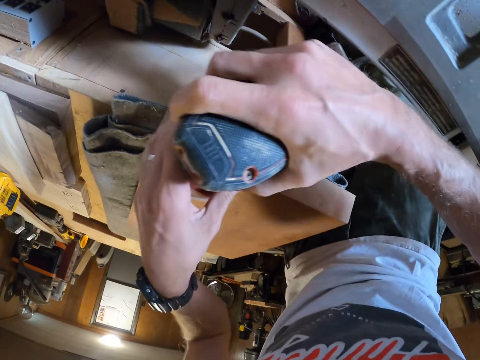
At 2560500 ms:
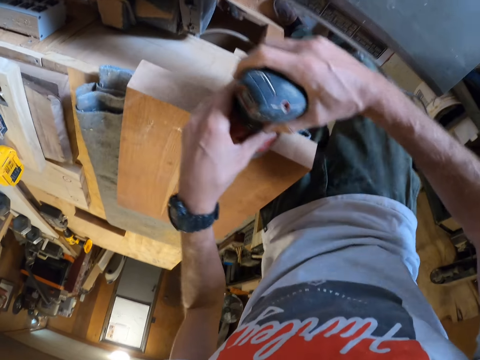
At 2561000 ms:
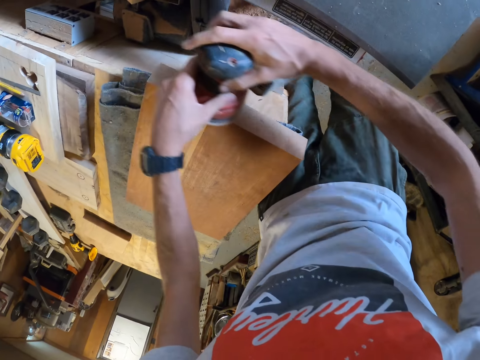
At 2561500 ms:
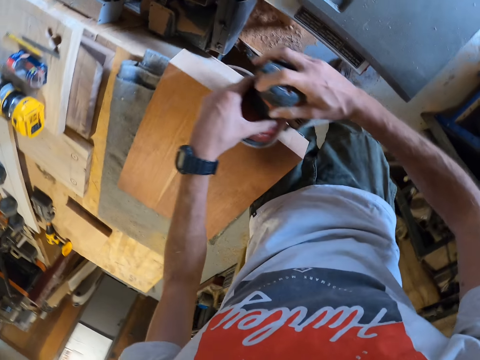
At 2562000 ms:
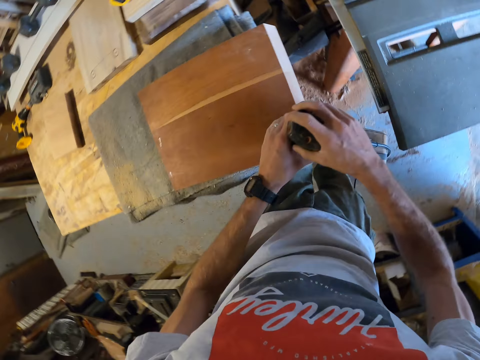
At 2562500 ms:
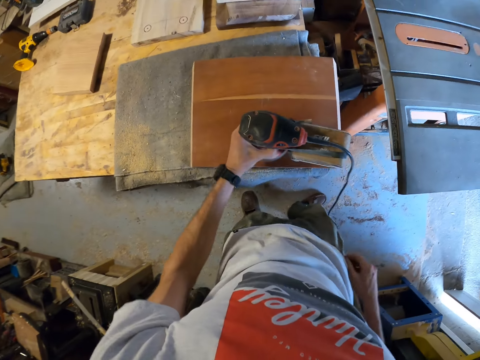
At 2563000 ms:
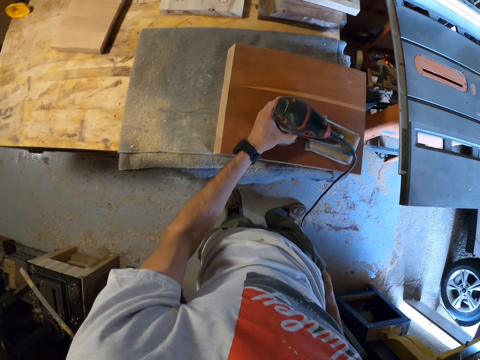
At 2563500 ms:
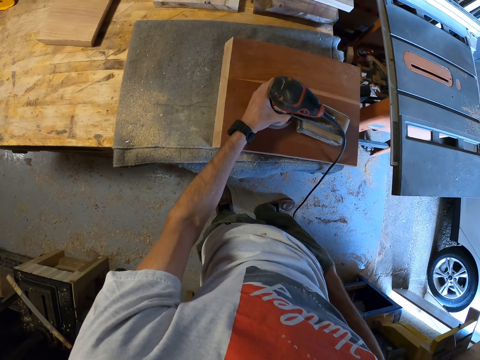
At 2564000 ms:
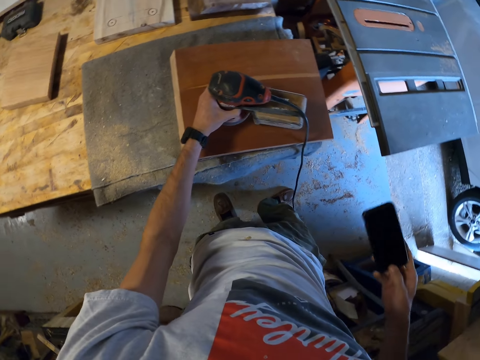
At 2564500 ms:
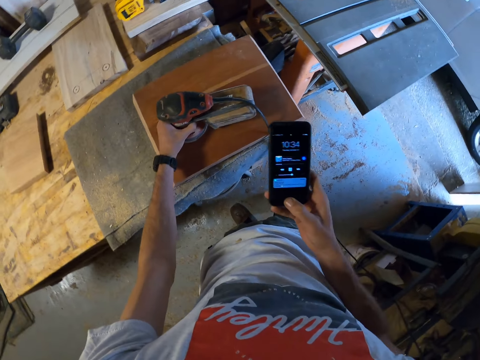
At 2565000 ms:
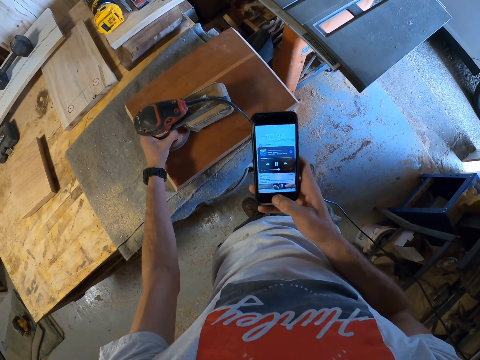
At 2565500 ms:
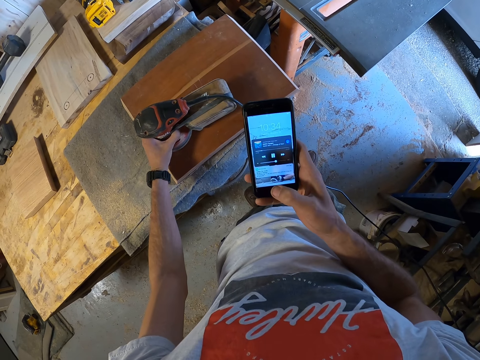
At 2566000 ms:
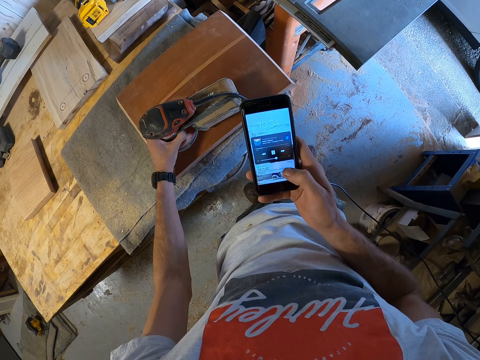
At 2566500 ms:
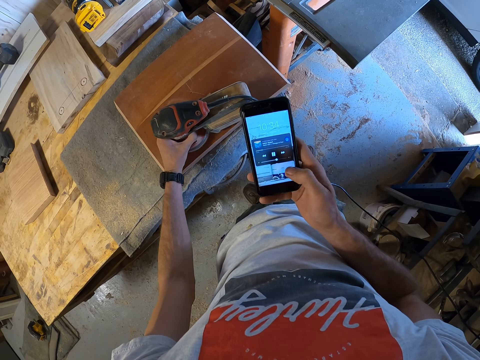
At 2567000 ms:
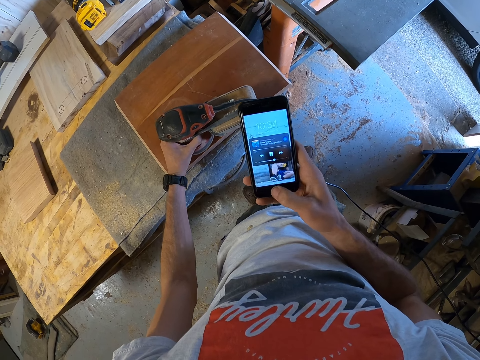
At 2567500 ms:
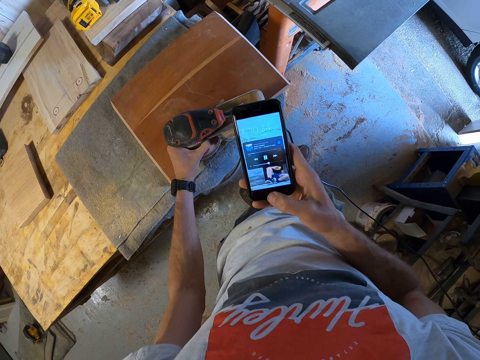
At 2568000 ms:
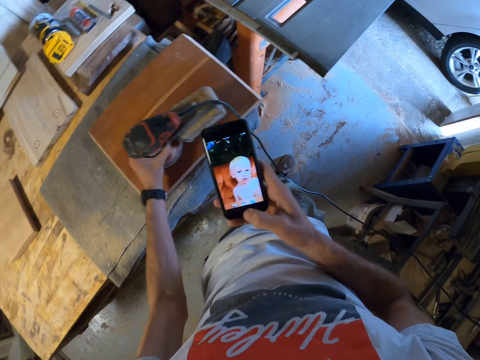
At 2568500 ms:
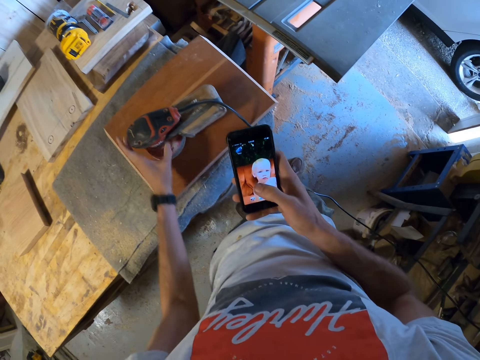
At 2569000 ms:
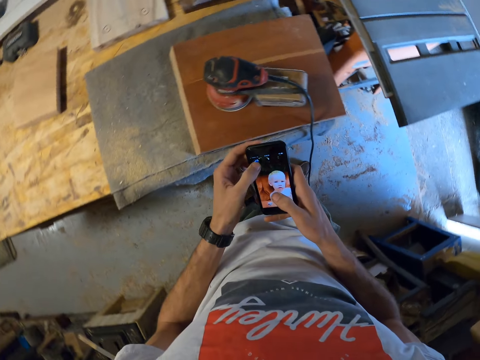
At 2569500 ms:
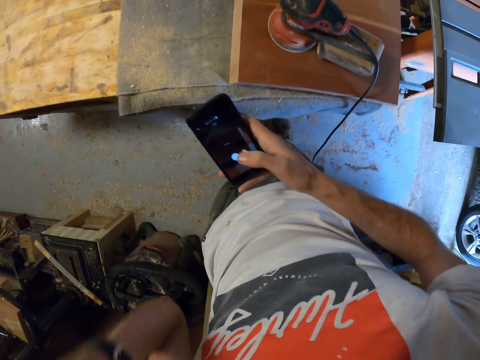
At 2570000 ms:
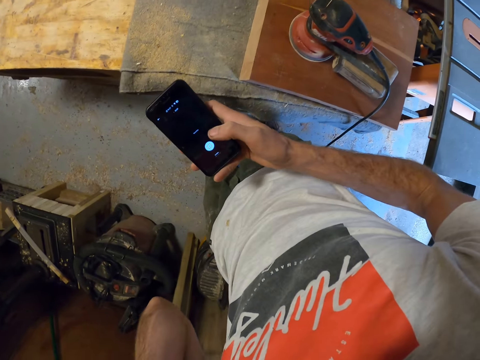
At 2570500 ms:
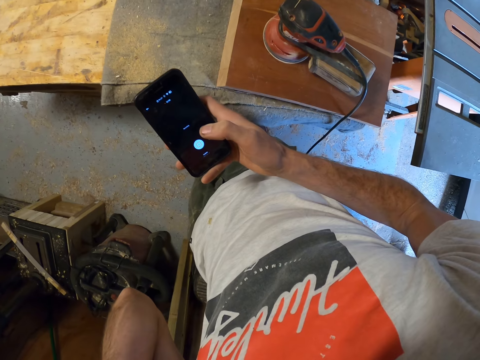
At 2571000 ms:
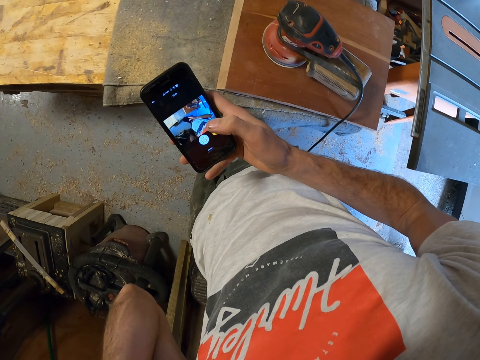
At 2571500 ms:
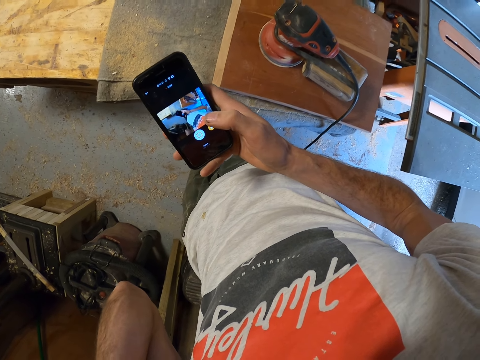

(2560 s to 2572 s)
The camera wearer places the electric sander onto a side of the wood plank, with its face up, with his left hand. He inserts his right hand into his right pocket. He removes a phone from his right pocket. He turns on his phone. He scrolls his phone. He uses the phone. He lifts his left hand towards his head.

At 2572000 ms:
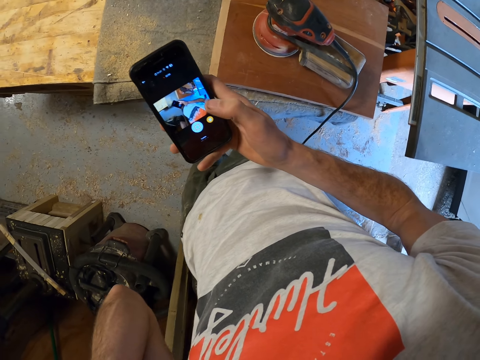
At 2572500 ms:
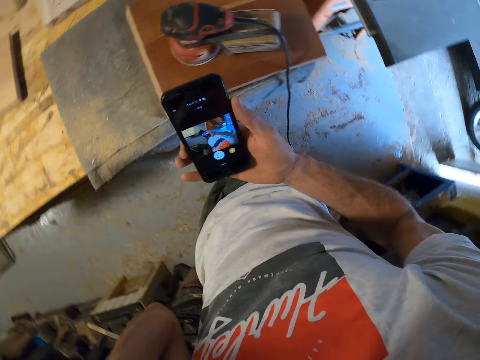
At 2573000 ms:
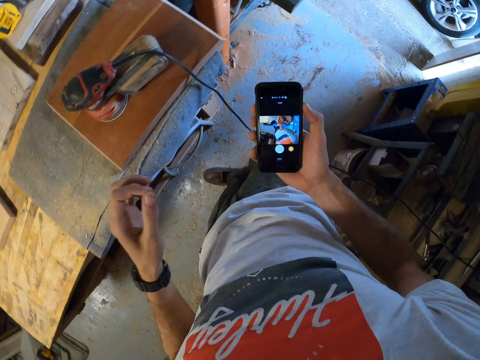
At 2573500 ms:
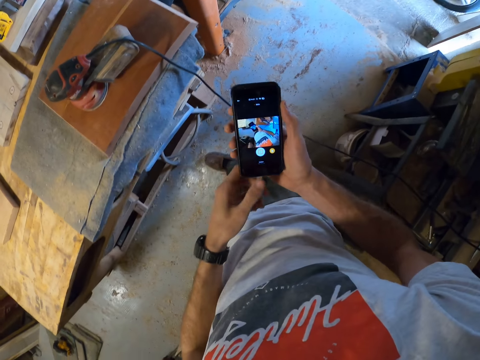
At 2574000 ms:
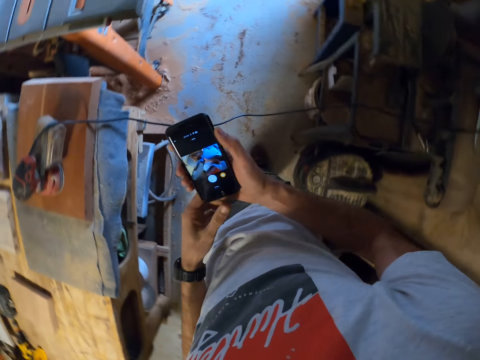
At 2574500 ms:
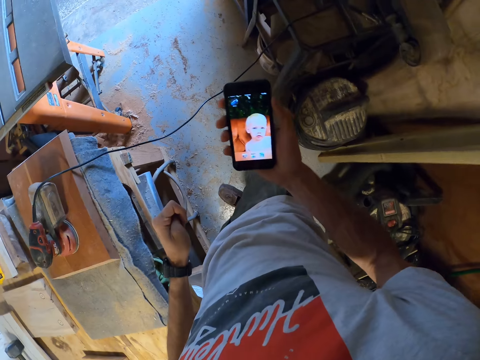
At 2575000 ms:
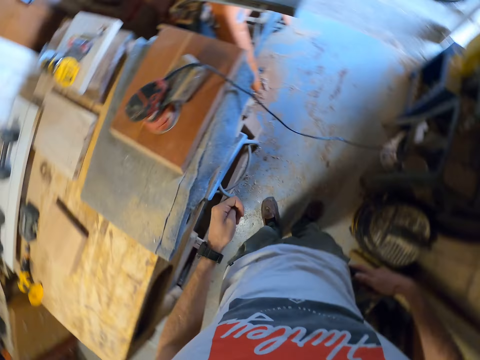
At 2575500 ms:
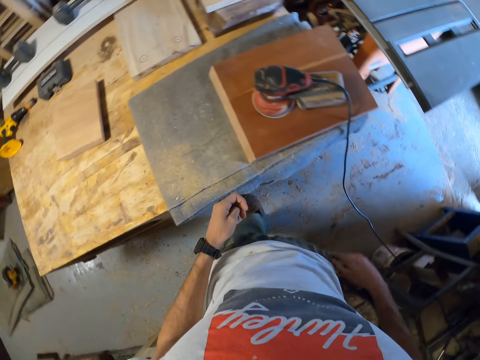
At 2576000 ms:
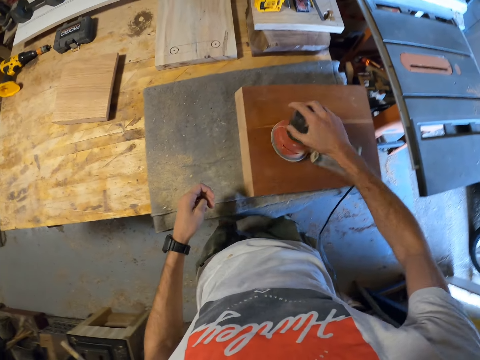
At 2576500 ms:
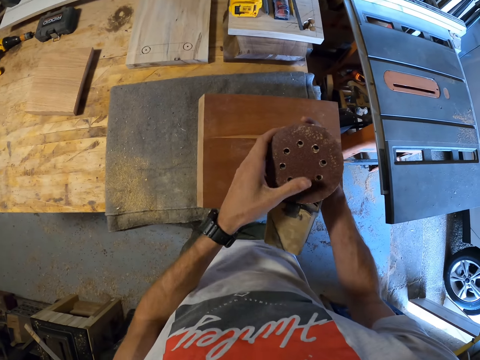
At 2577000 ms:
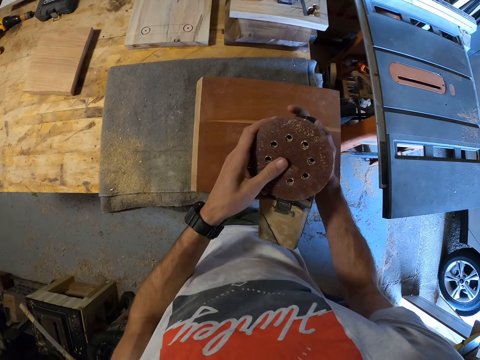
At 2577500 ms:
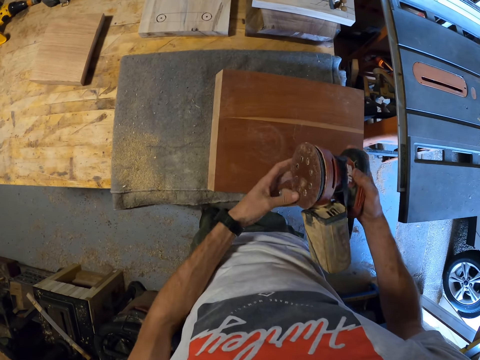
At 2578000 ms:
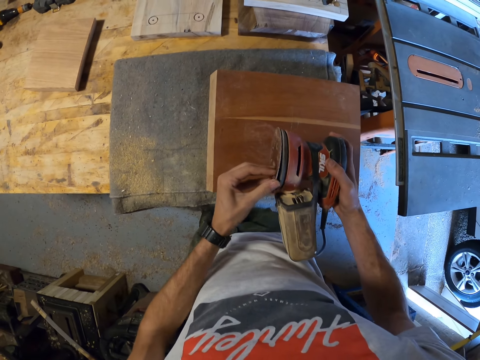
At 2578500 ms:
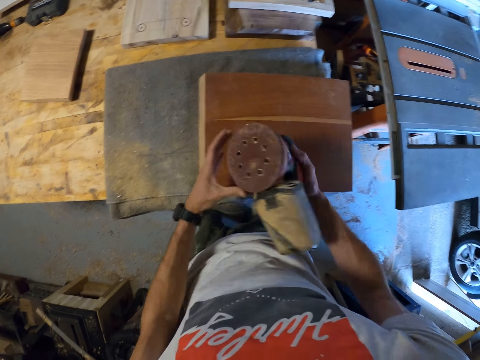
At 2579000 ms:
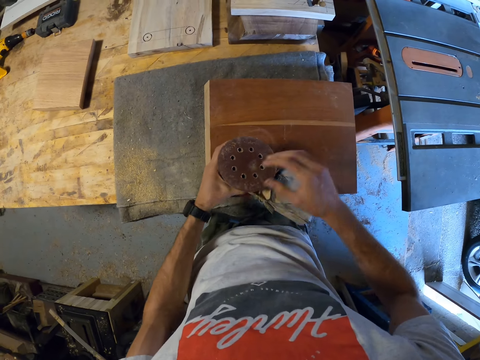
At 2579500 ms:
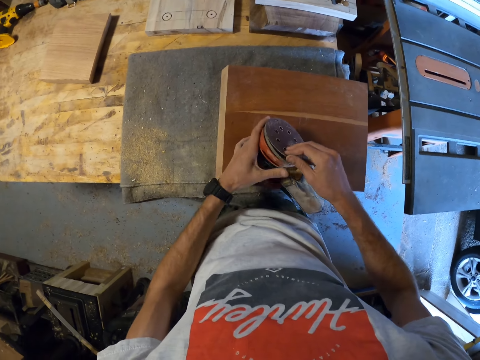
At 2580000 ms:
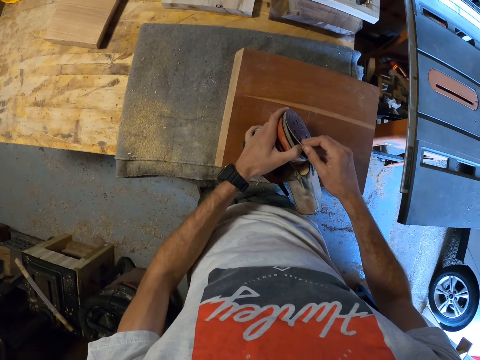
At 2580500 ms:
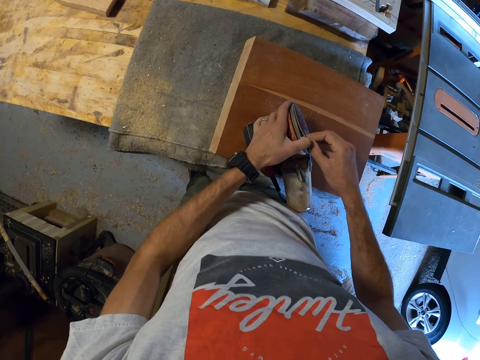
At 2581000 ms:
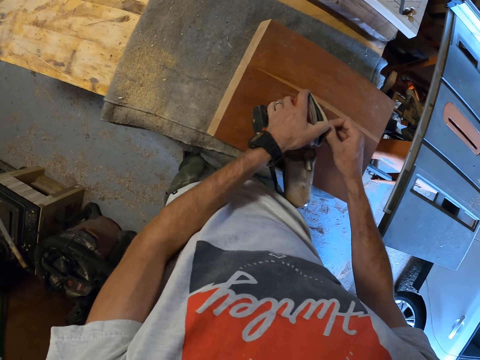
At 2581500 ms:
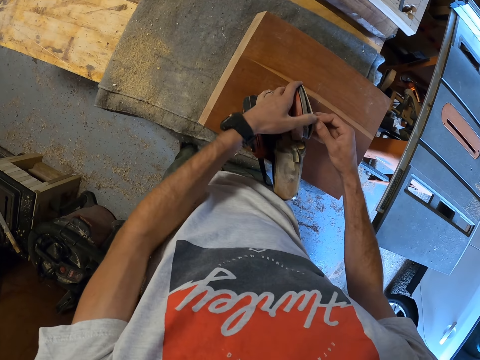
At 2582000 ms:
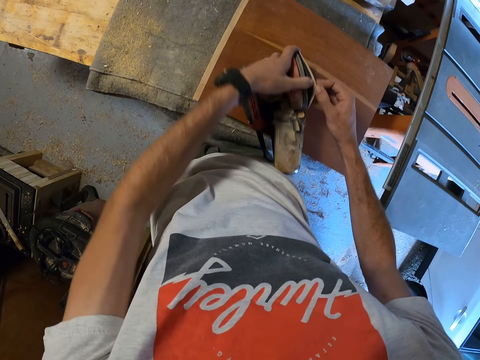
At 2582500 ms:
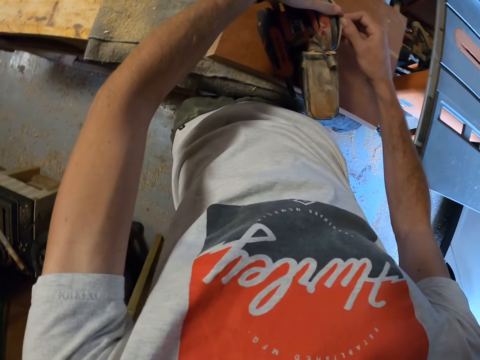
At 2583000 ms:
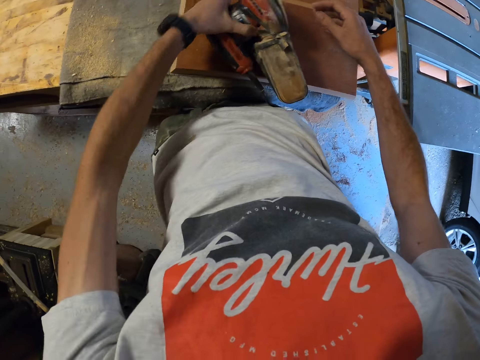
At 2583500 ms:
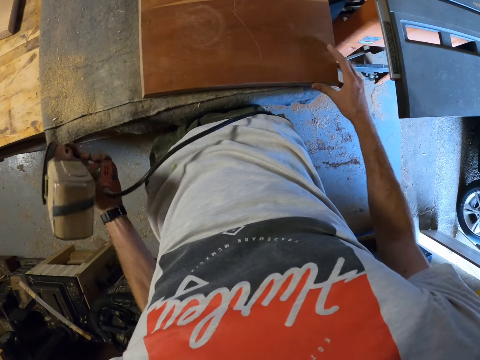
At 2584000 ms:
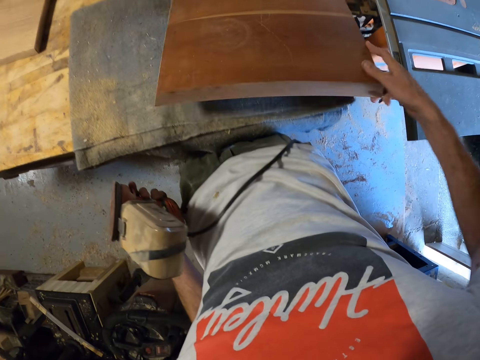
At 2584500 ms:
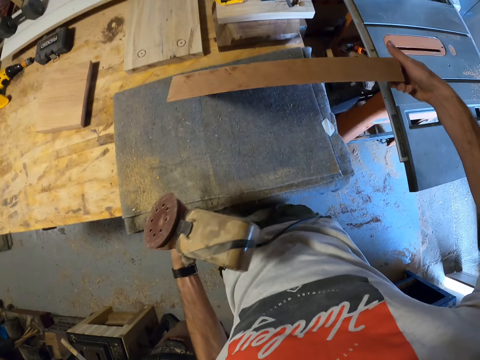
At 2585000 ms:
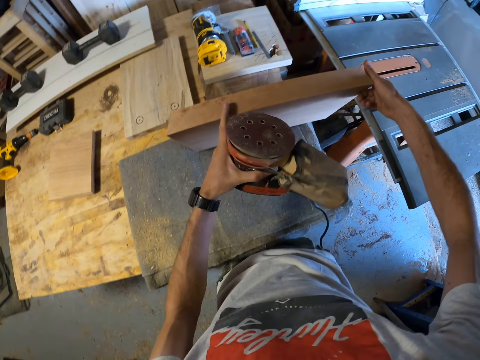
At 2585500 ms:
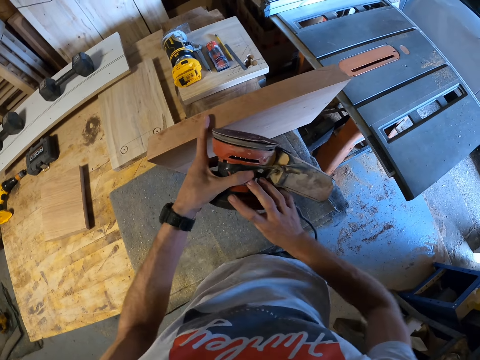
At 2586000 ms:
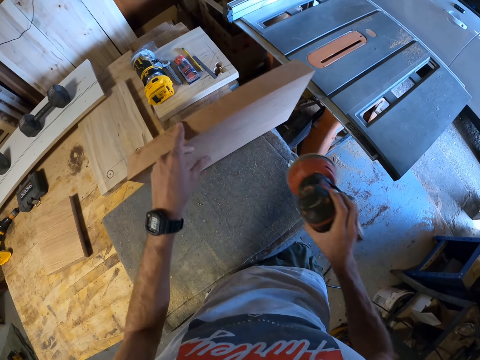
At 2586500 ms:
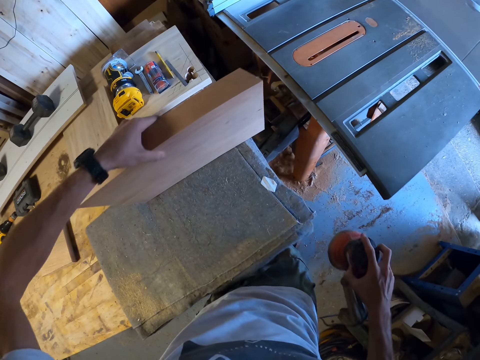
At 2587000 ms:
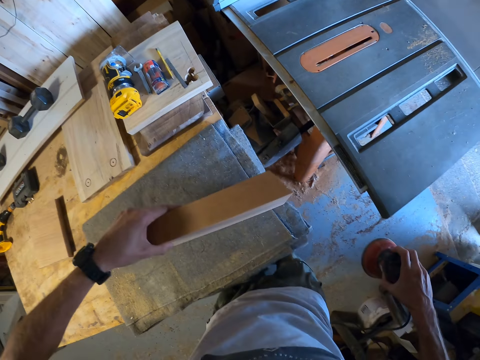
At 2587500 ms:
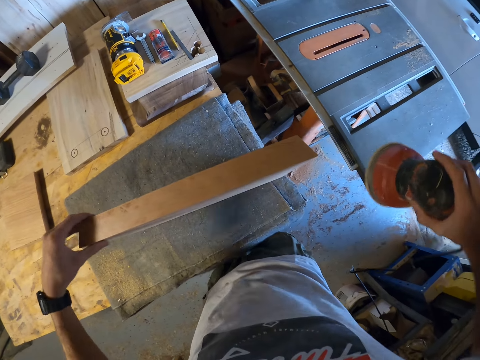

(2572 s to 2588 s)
The camera wearer lowers his left hand from his head. He turns off his phone. He inserts the phone into his right pocket with his right hand. He lifts the sander. He turns over the electric sander with his right hand. He fixes the sandpaper on the sander. He lifts the sandpaper on the electric sander with his left thumb. He transfers the electric sander to his left hand. He places the electric sander onto the wood plank. He lifts the sandpaper on the electric sander with both thumbs. He lifts the electric sander with his left hand. He lifts the block of wood. He turns the wood plank onto another side with his right hand. He holds up the wood plank with his left hand. He holds the sander with the other hand. He transfers the electric sander to his right hand.
